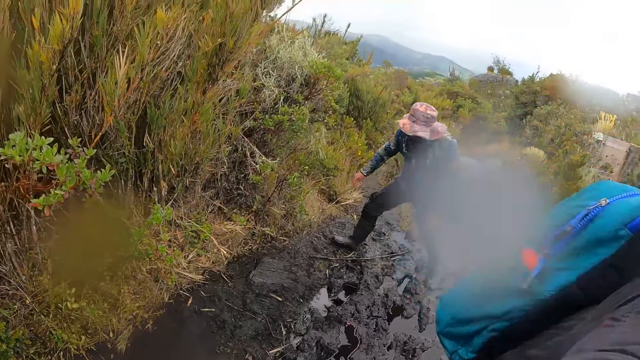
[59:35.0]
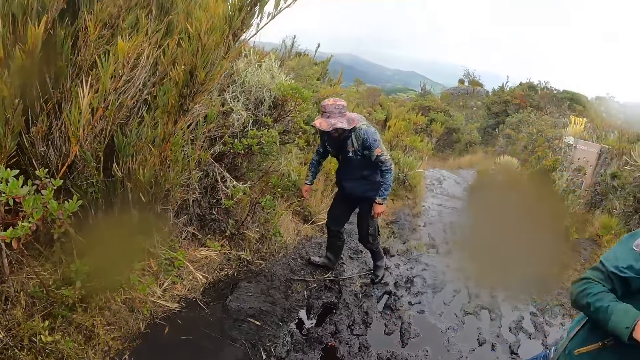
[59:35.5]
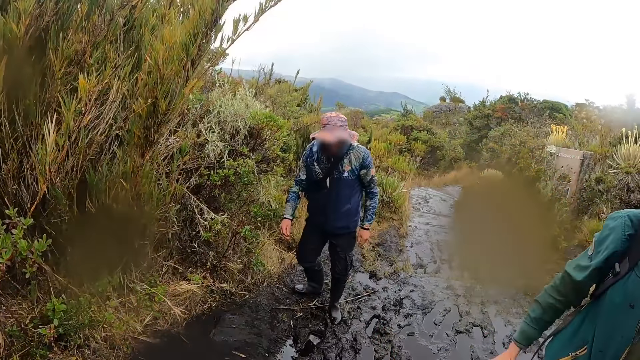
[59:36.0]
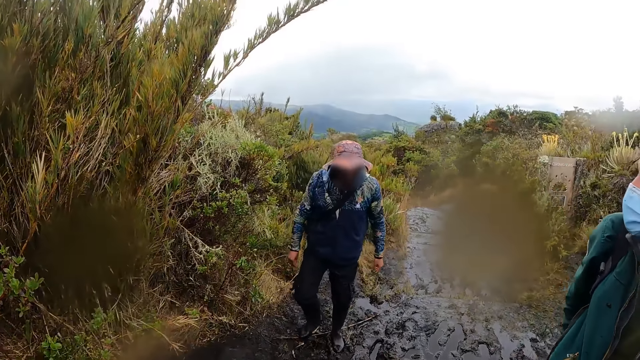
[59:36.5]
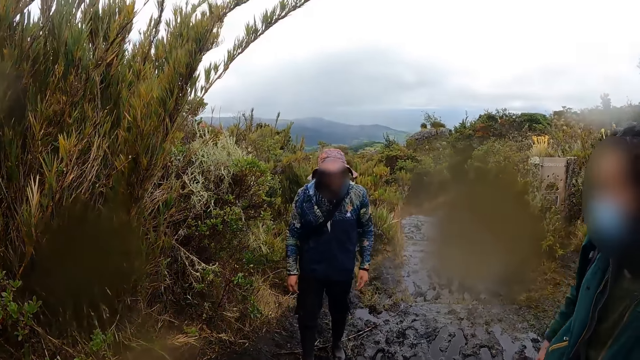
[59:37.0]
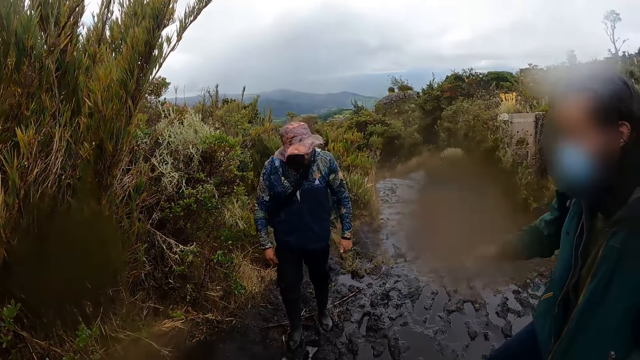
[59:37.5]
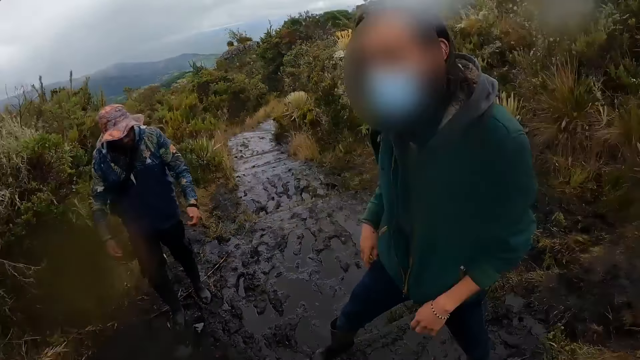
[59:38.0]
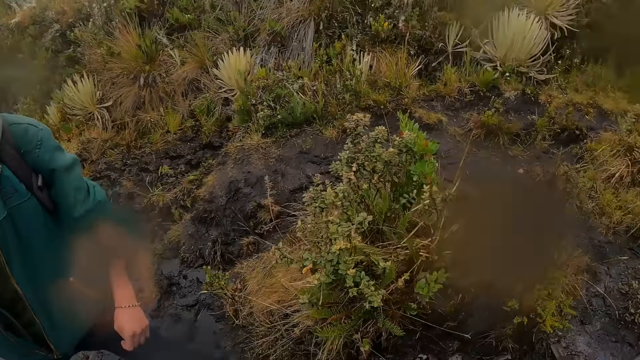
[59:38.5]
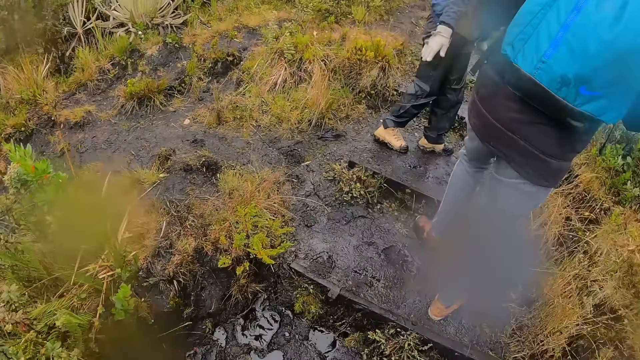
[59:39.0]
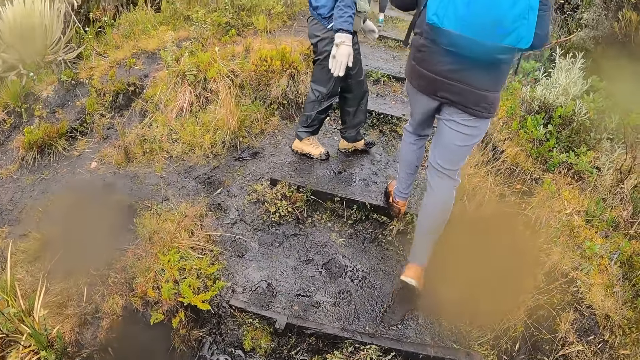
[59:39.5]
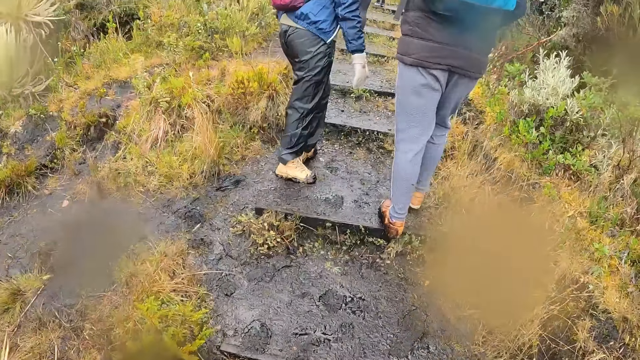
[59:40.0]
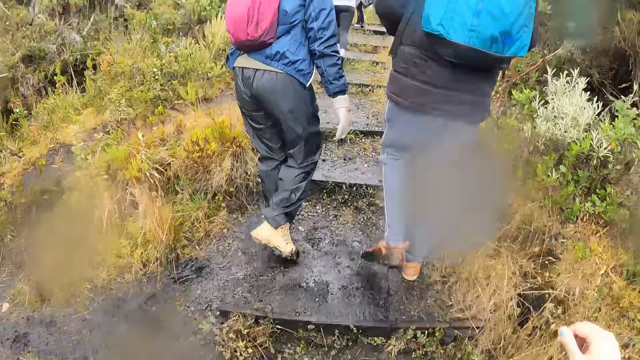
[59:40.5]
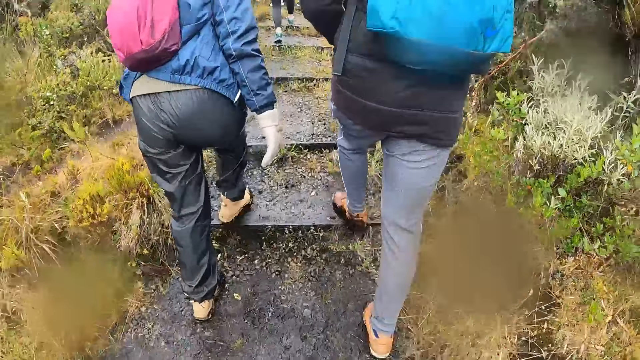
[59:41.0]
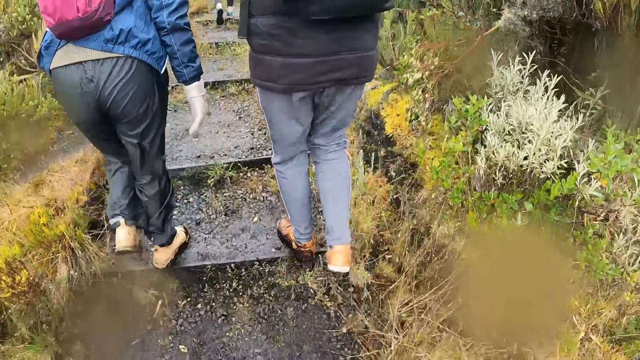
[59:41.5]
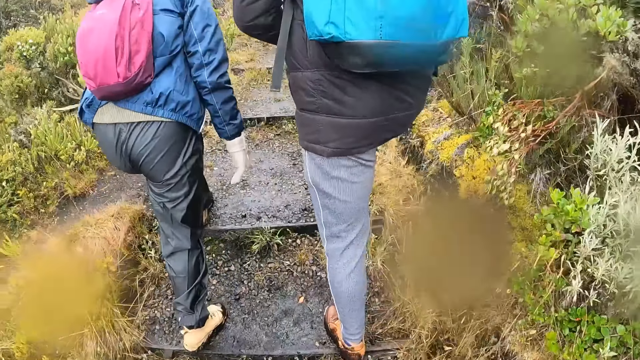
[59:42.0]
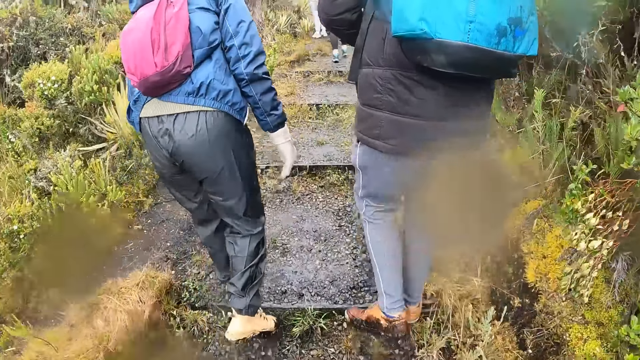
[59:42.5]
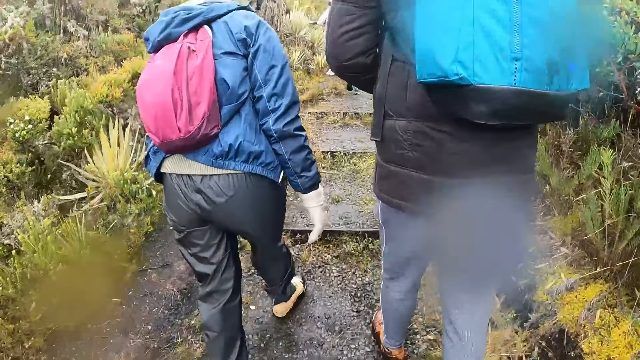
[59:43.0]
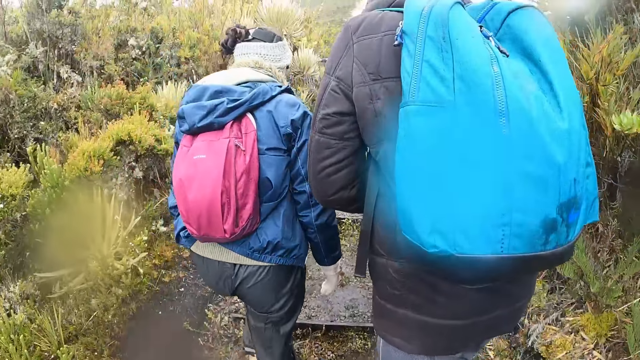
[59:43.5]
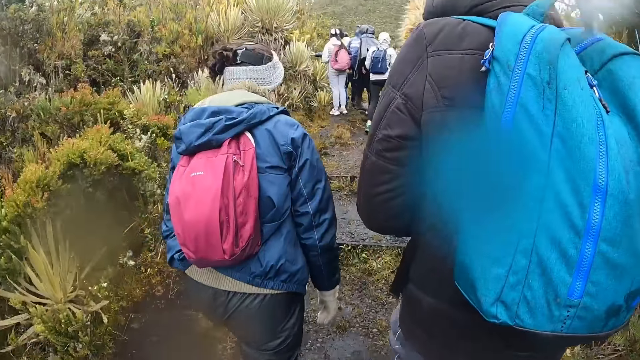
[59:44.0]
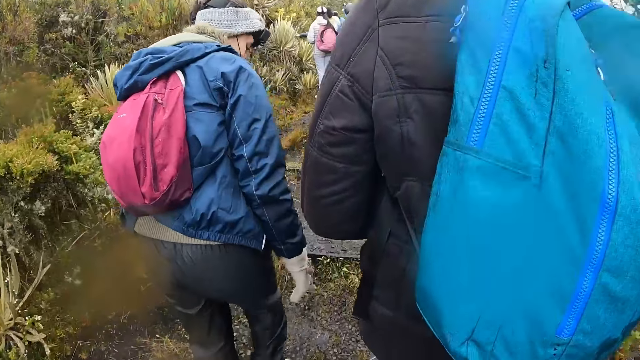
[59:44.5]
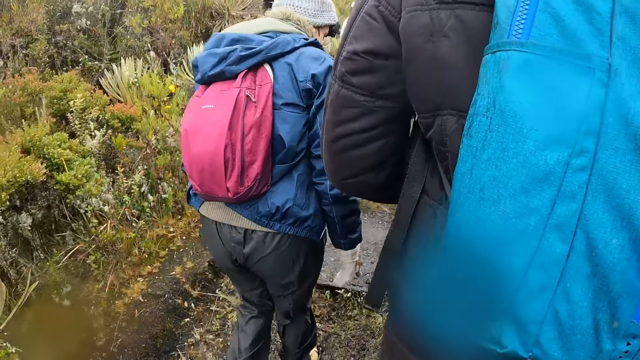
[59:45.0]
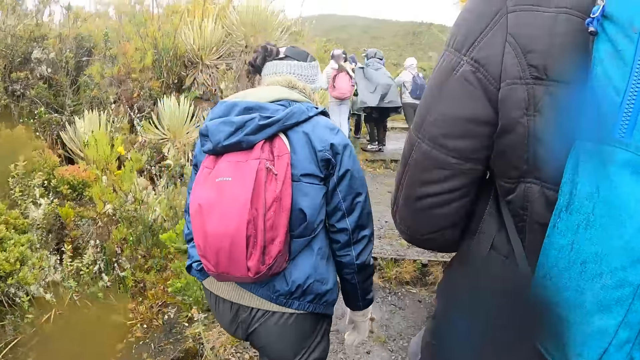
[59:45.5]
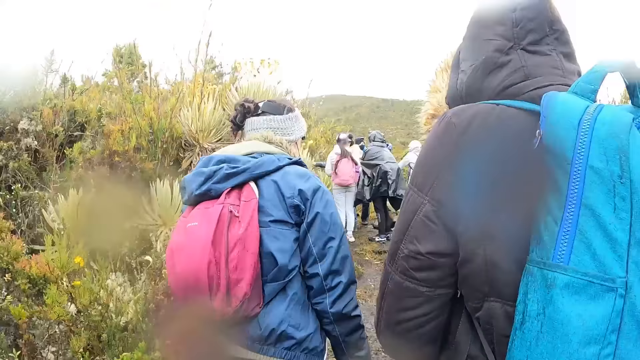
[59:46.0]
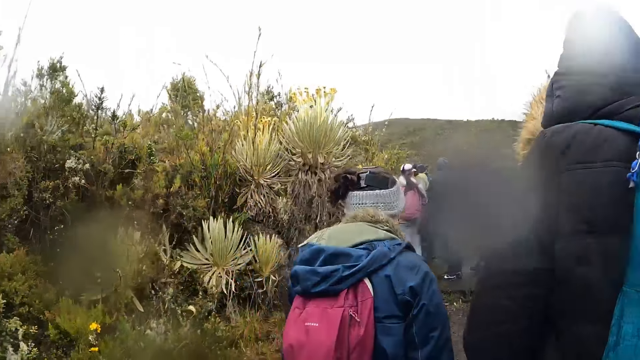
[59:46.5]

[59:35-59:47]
A man climbs up the stairs. The camera wearer looks around the field. Another man climbs up the stairs. The camera wearer moves around the field.

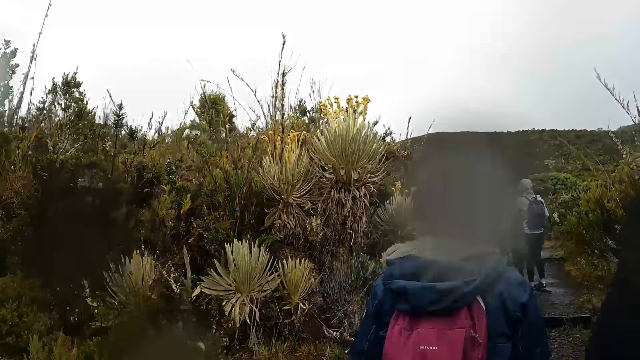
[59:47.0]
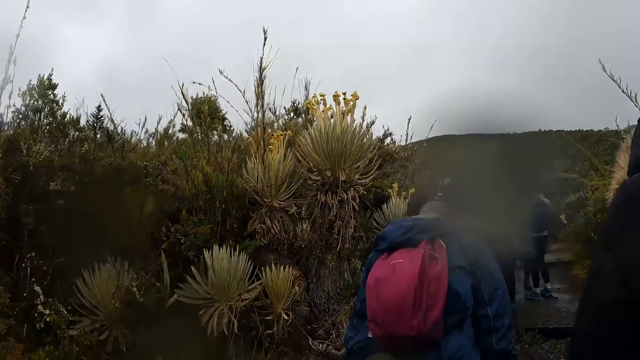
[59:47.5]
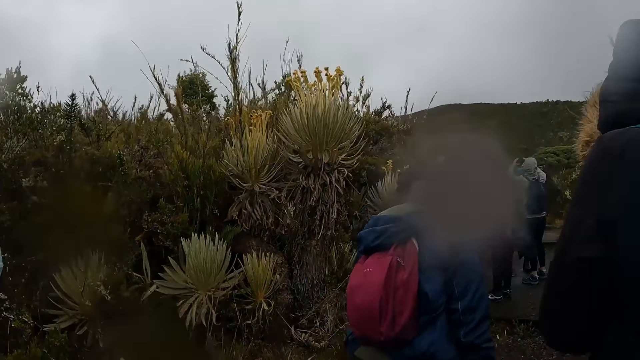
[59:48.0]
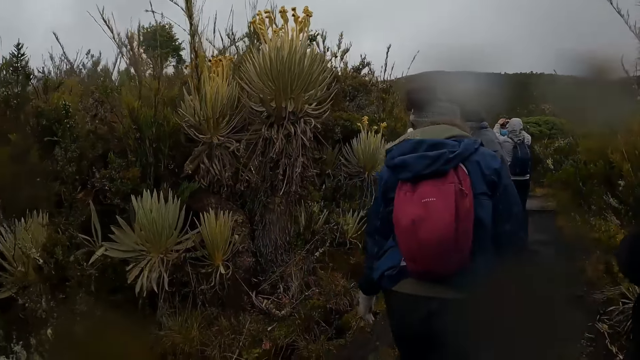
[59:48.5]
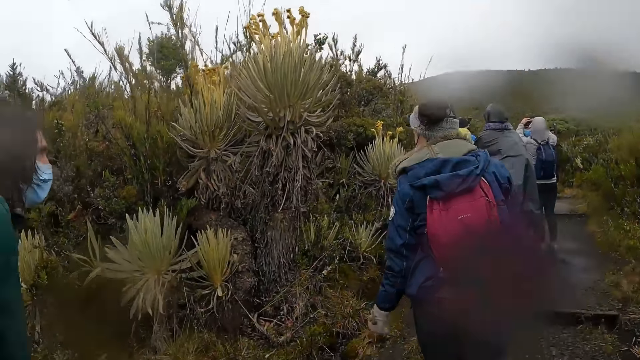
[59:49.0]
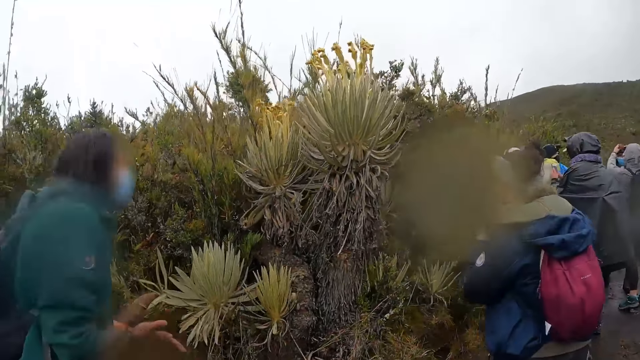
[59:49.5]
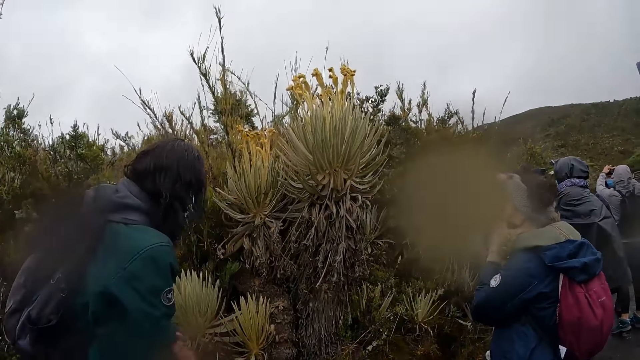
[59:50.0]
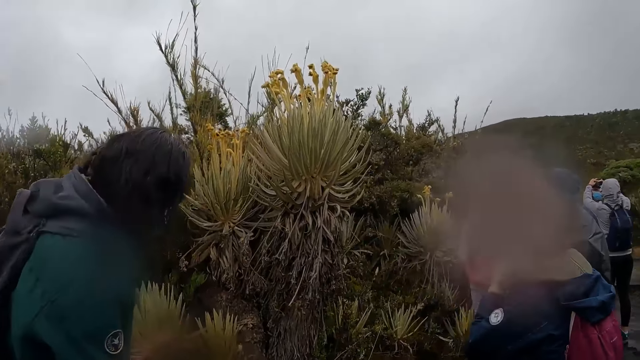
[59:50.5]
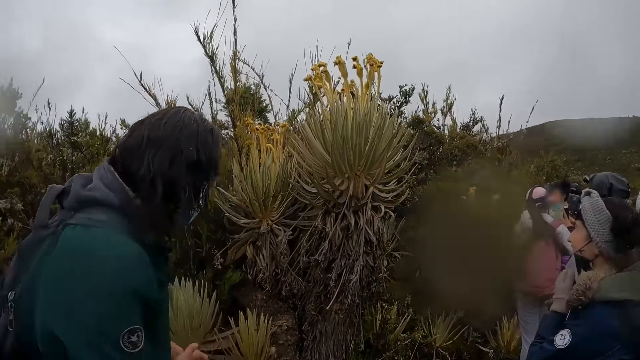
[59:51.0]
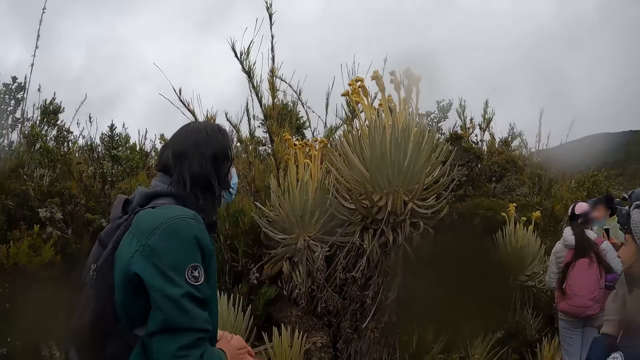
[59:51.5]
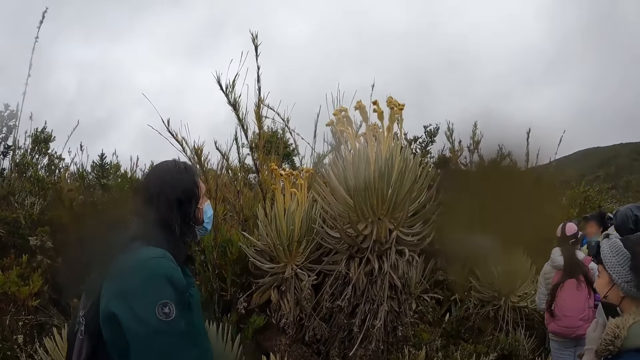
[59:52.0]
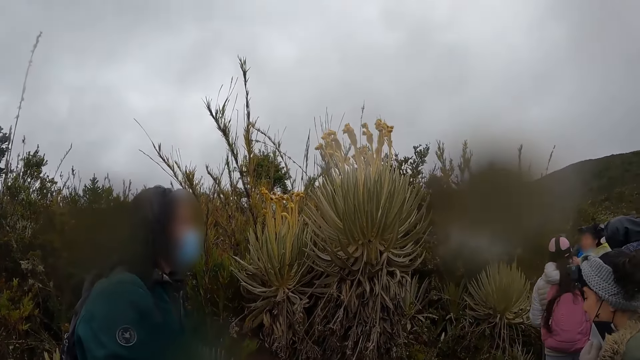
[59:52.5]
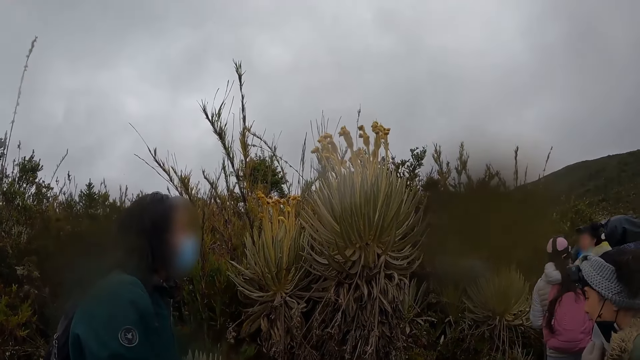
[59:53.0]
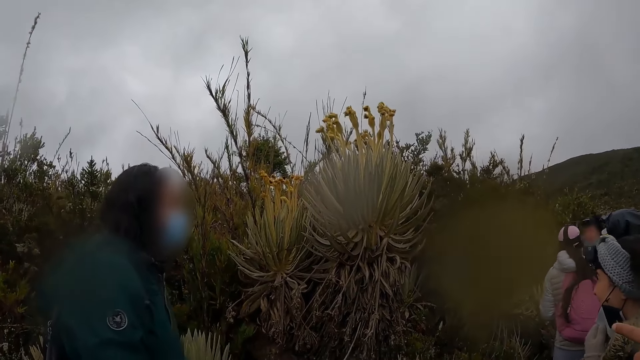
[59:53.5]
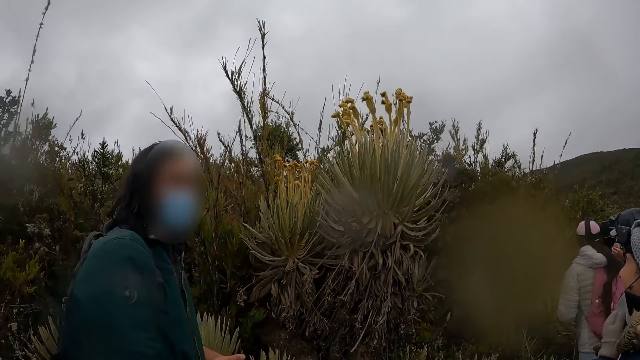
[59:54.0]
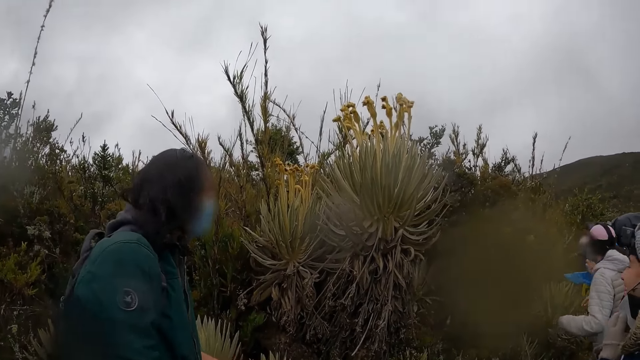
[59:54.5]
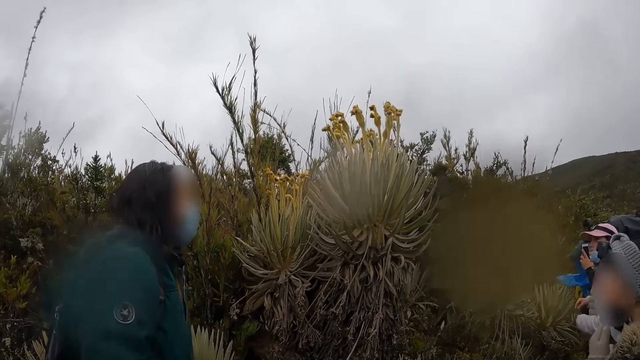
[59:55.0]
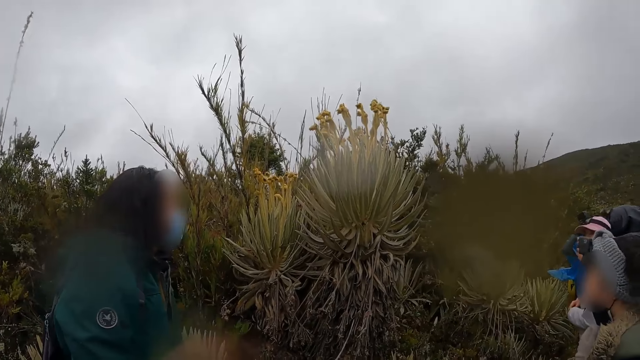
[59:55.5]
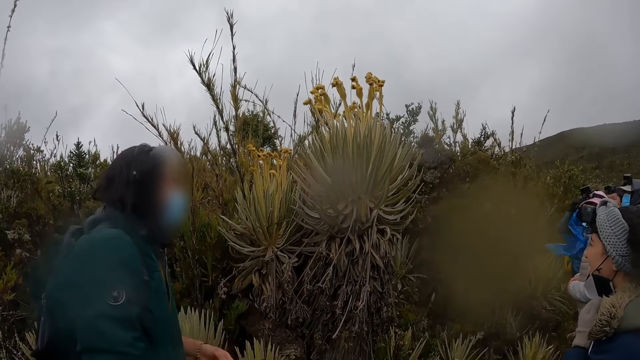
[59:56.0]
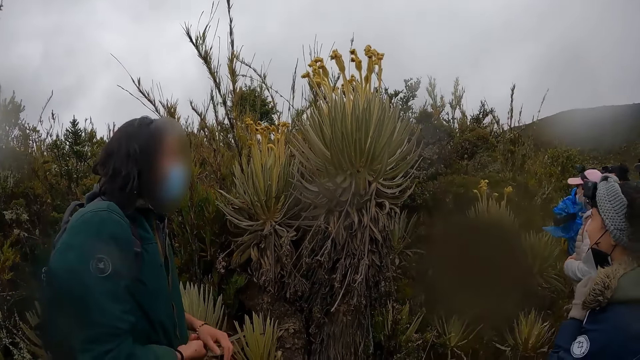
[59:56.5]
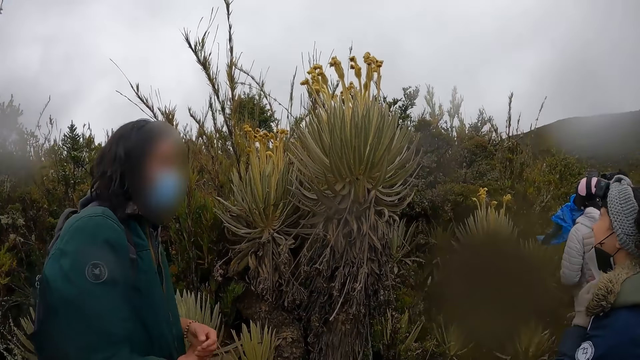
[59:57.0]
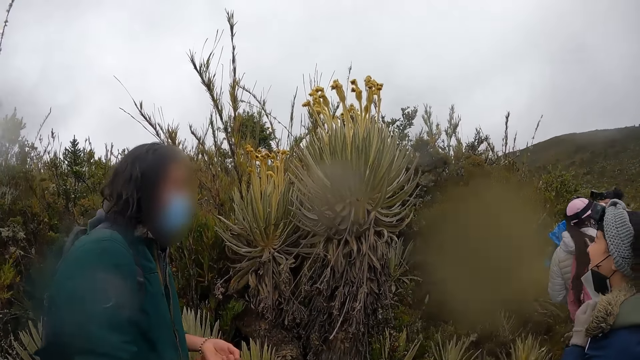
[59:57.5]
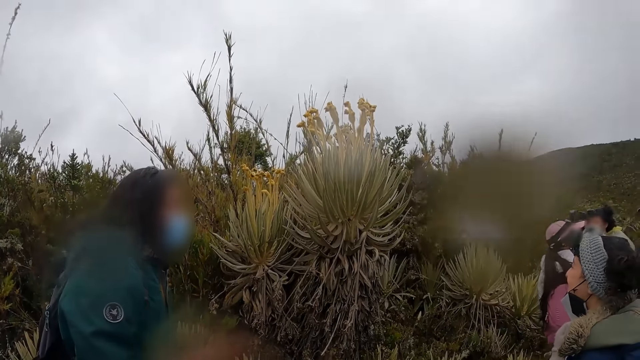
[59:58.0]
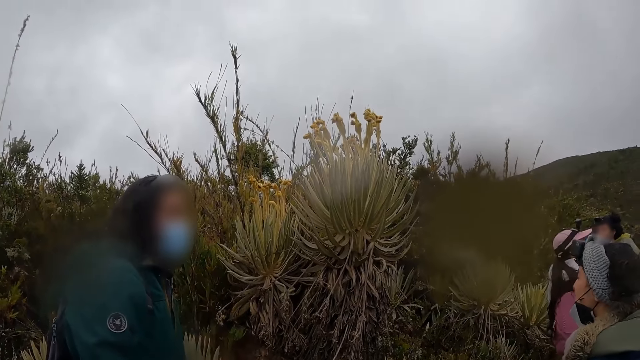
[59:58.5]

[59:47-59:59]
A man interacts with the camera wearer and the group of people. The man nods his head.
